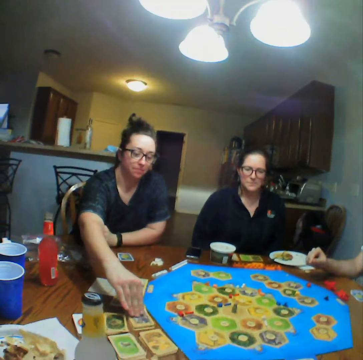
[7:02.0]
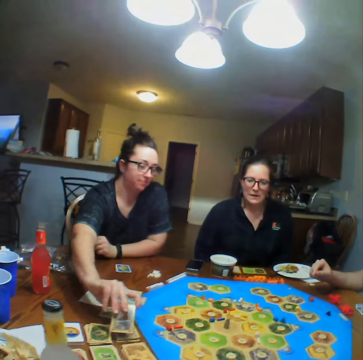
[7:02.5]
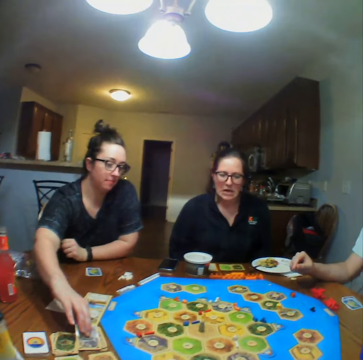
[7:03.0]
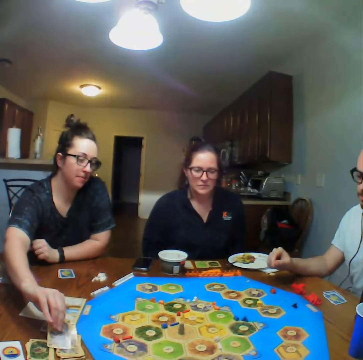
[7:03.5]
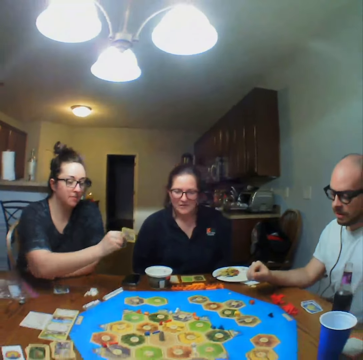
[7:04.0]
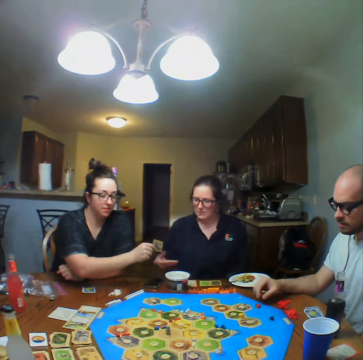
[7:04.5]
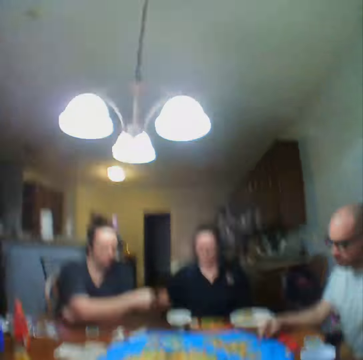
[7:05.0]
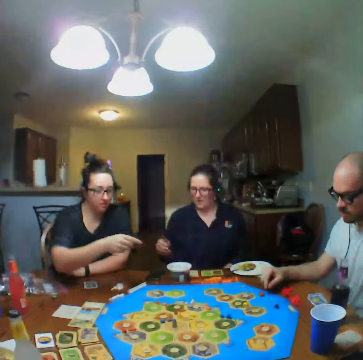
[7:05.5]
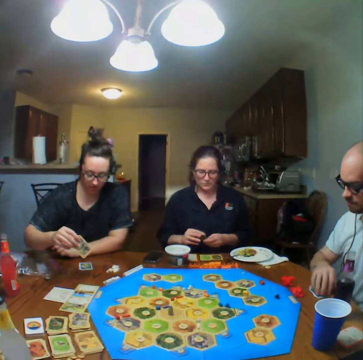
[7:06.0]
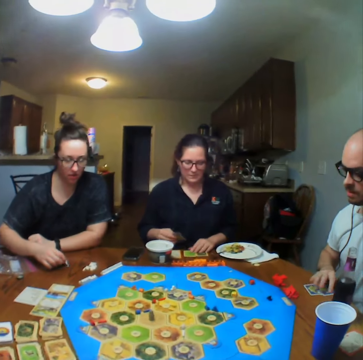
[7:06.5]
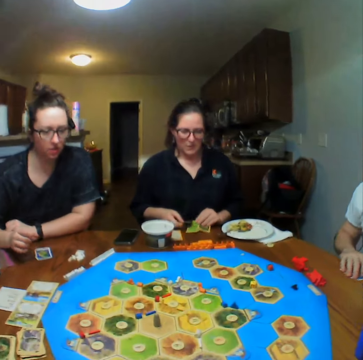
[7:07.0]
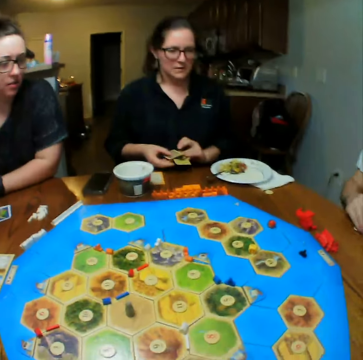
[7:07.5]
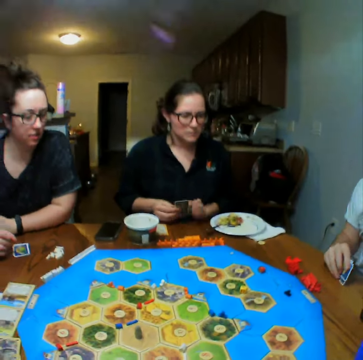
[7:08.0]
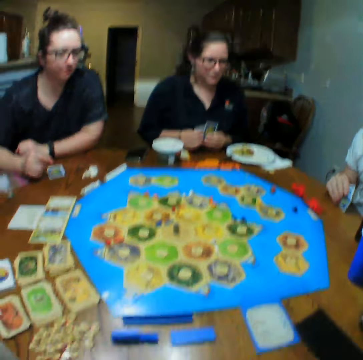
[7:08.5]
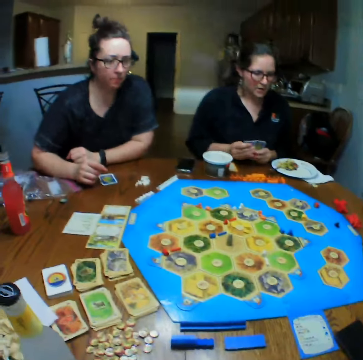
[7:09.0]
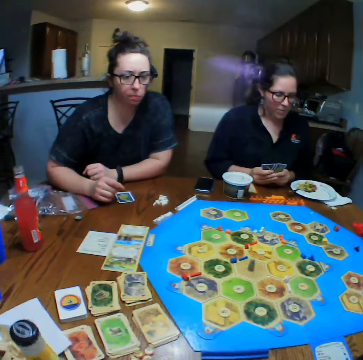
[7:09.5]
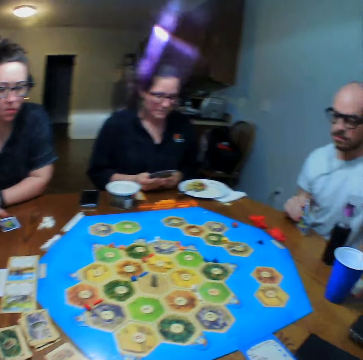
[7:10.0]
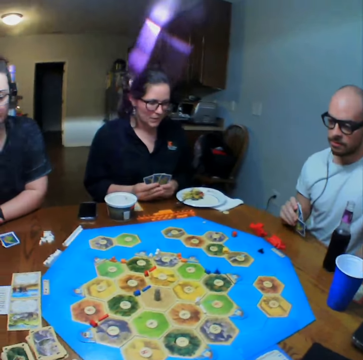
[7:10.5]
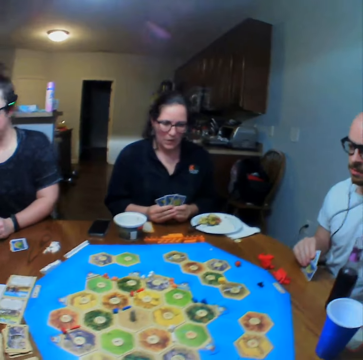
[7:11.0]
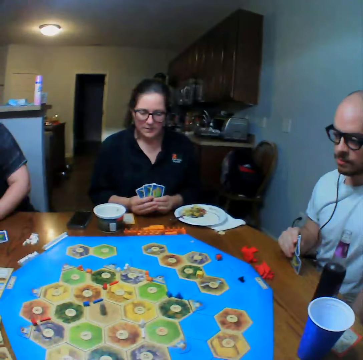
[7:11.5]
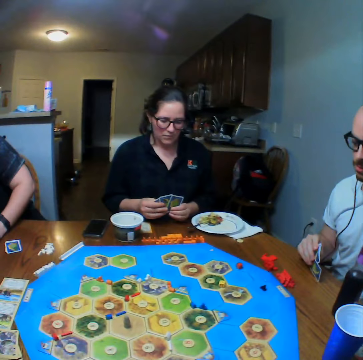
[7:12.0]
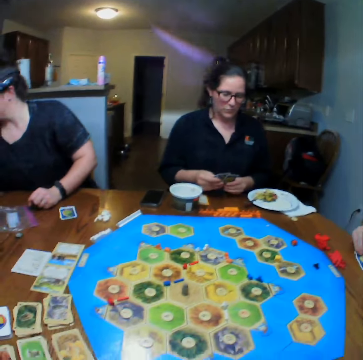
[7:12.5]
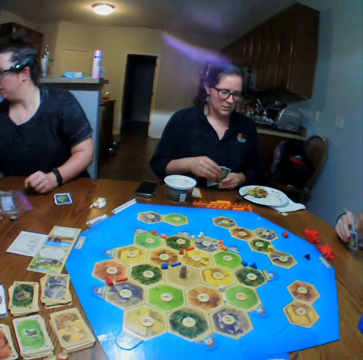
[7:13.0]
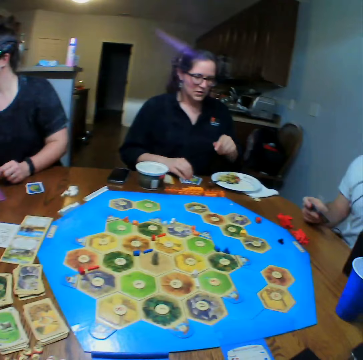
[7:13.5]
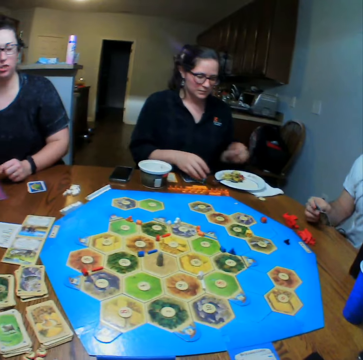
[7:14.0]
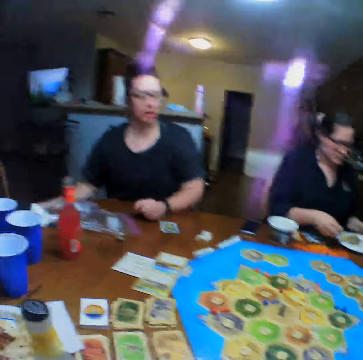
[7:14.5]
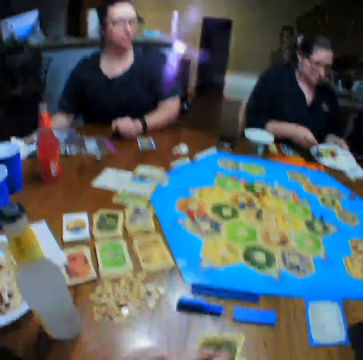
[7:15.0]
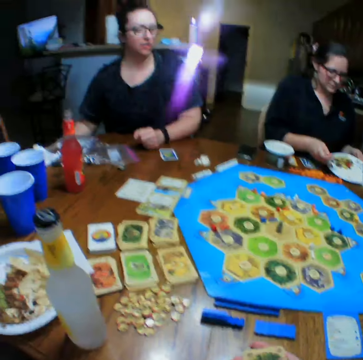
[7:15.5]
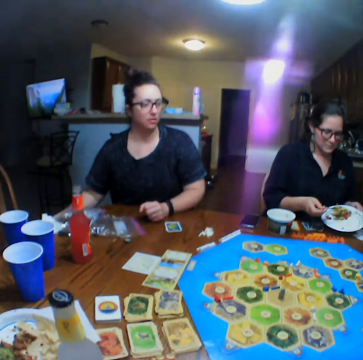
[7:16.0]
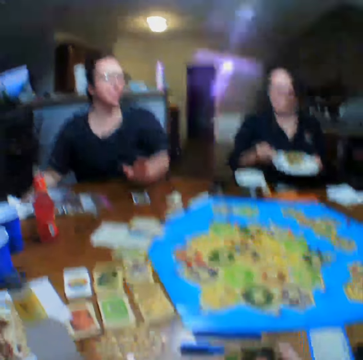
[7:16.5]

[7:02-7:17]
A woman picks cards from the table. The first woman hands another woman the cards. The first woman puts the cards on the table. The other woman picks the cards from the table. The camera wearer looks around. They talk. The other woman places the cards on the table. The first woman talks.

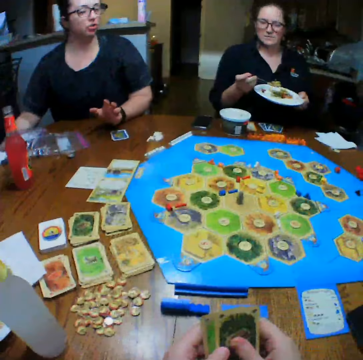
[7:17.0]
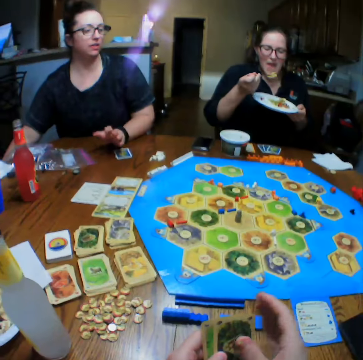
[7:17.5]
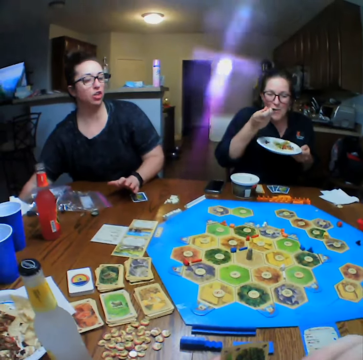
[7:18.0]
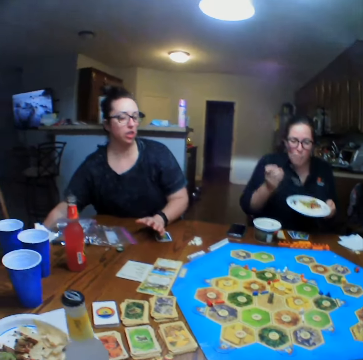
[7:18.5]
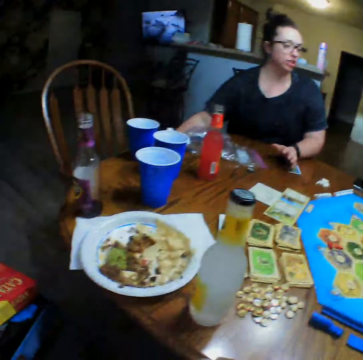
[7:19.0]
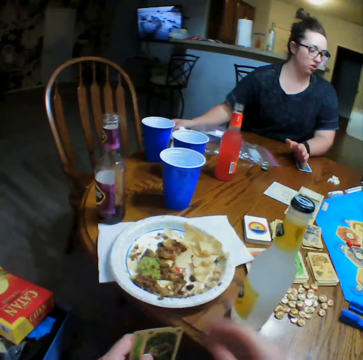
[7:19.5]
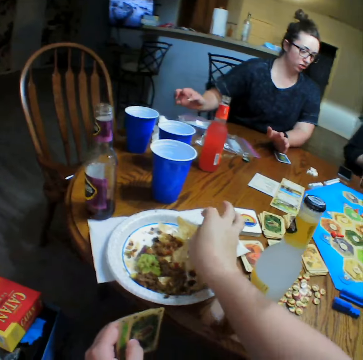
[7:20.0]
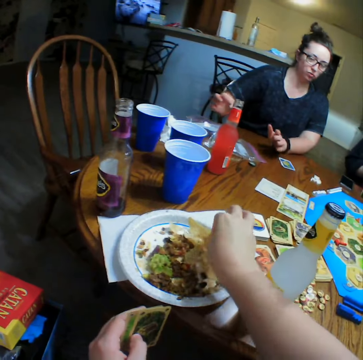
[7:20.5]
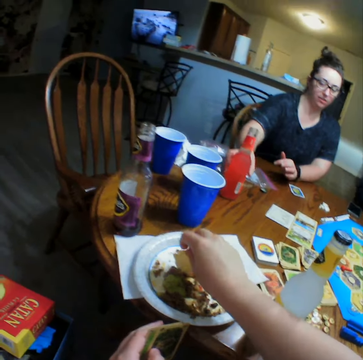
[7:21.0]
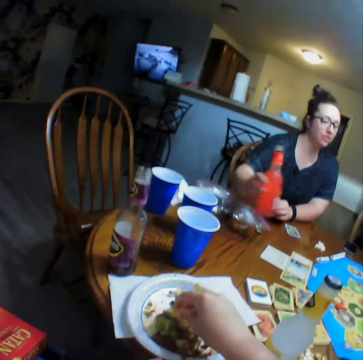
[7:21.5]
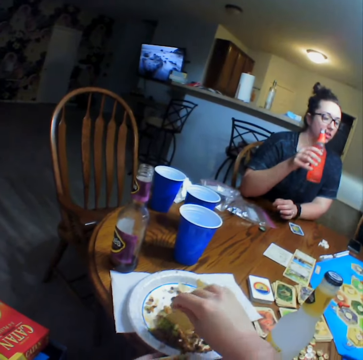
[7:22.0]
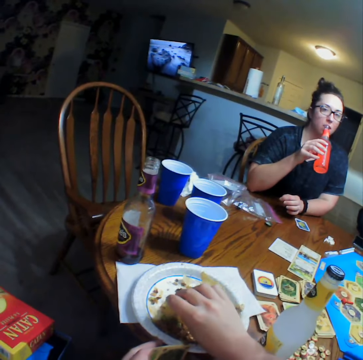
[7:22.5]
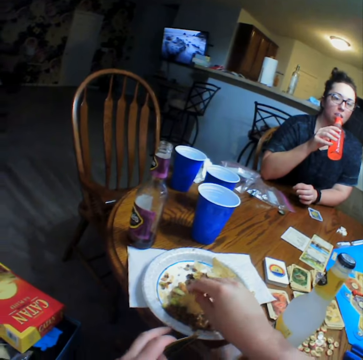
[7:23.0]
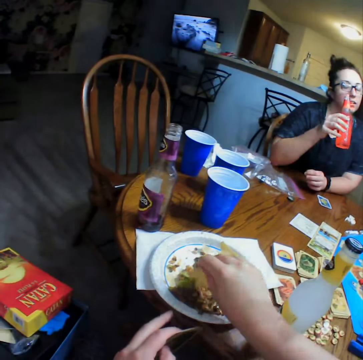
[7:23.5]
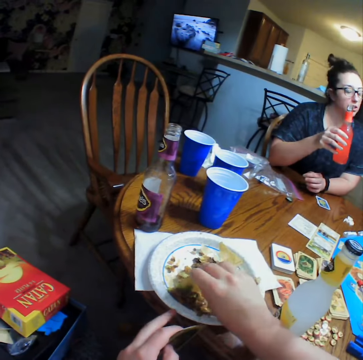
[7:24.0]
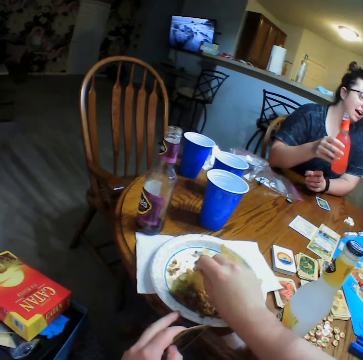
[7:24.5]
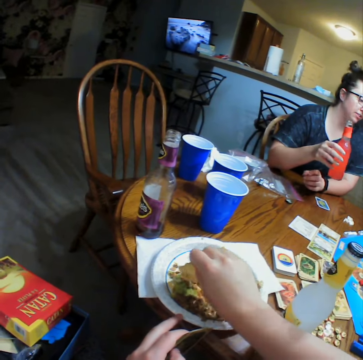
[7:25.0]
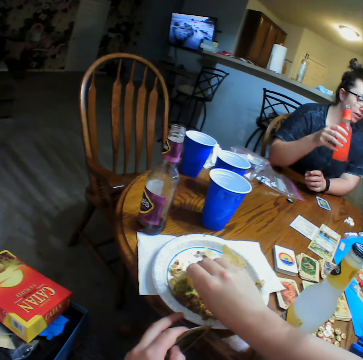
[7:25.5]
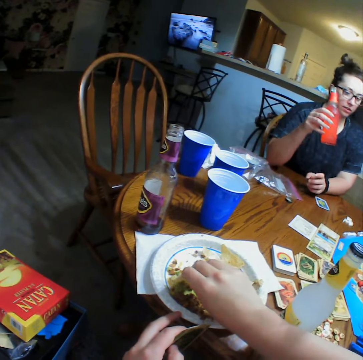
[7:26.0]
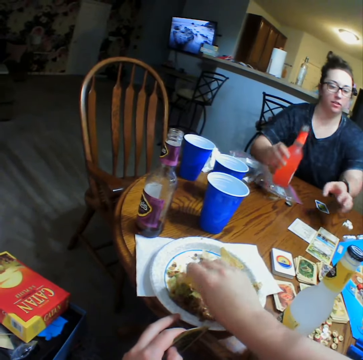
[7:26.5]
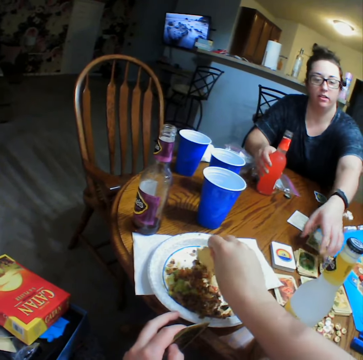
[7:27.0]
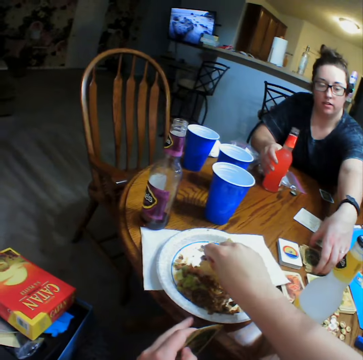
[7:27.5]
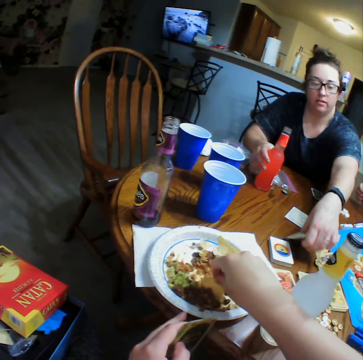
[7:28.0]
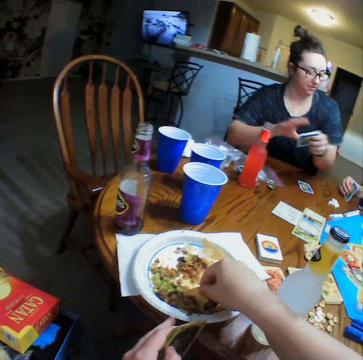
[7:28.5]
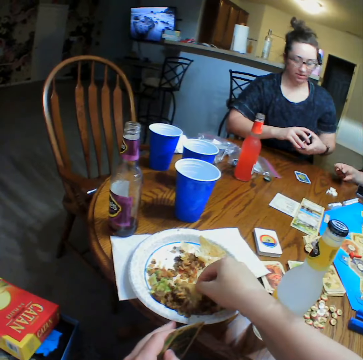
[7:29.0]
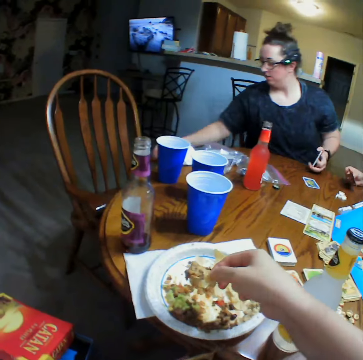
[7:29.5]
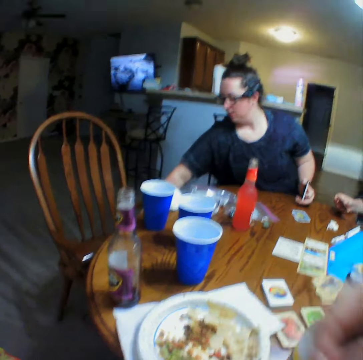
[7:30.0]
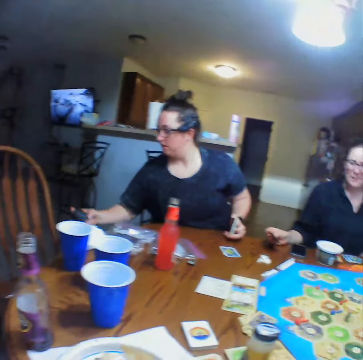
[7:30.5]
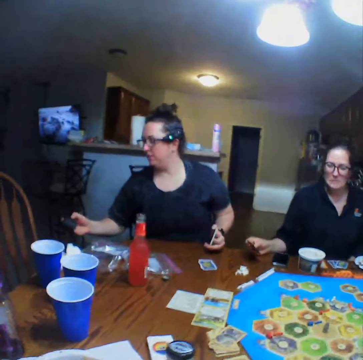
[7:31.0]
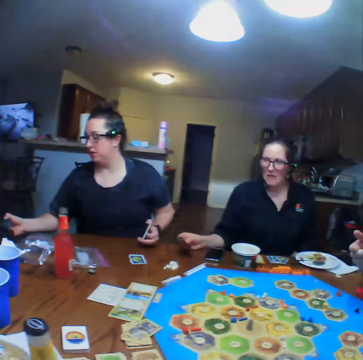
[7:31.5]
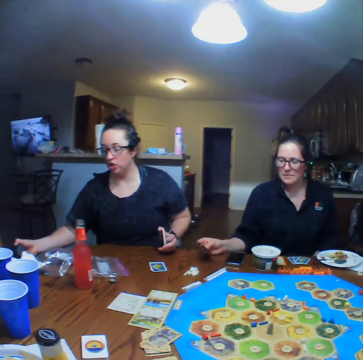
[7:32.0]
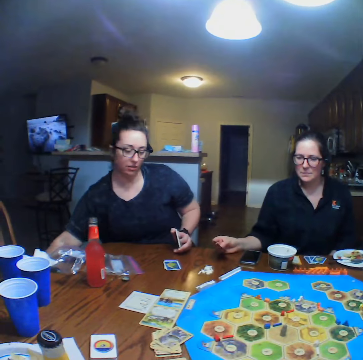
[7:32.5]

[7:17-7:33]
A woman eats food. The camera wearer eats. They scoop the food from the plate. Another woman picks a bottle of lemonade from the table. The other woman drinks, places the bottle of lemonade on the table, and picks a card from the table. The camera wearer eats the food. The other woman uses a phone and looks at the phone.

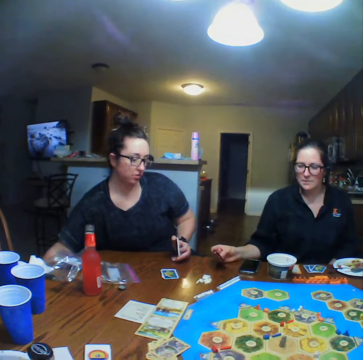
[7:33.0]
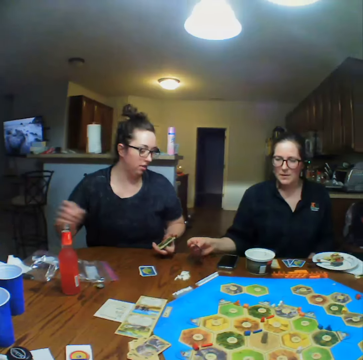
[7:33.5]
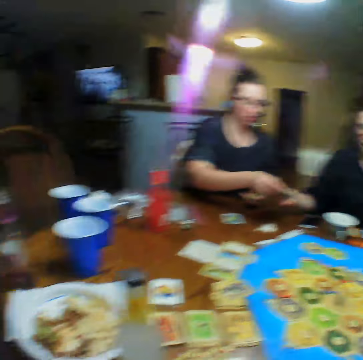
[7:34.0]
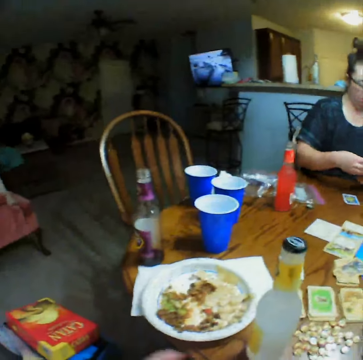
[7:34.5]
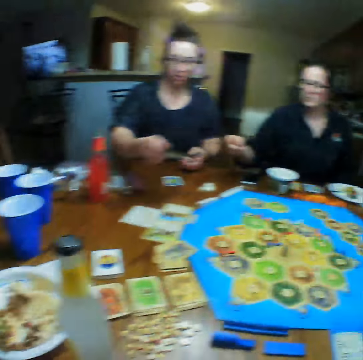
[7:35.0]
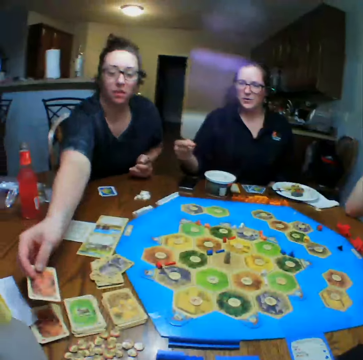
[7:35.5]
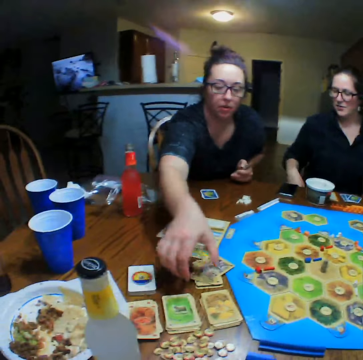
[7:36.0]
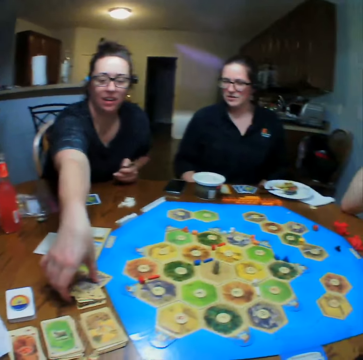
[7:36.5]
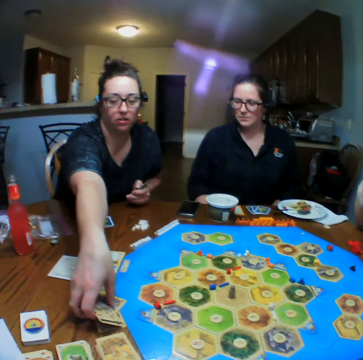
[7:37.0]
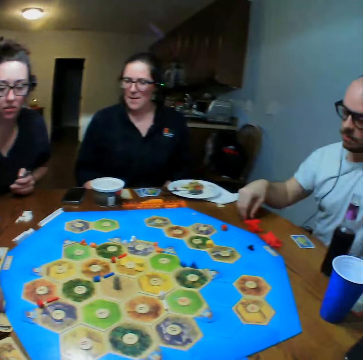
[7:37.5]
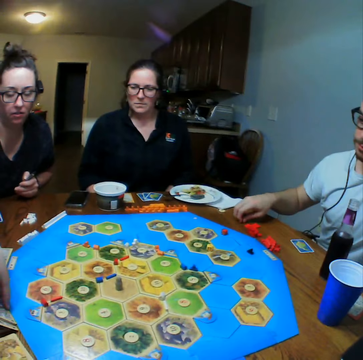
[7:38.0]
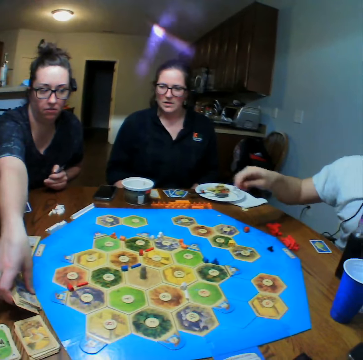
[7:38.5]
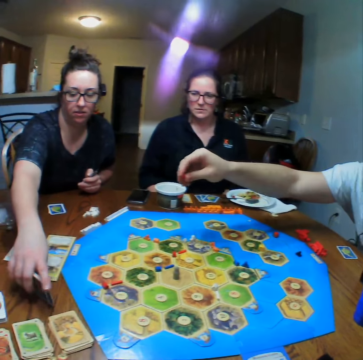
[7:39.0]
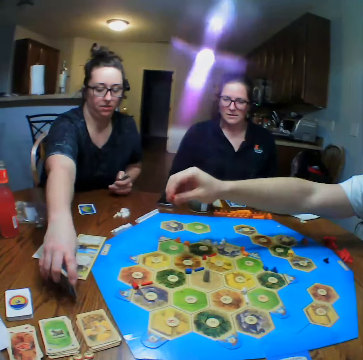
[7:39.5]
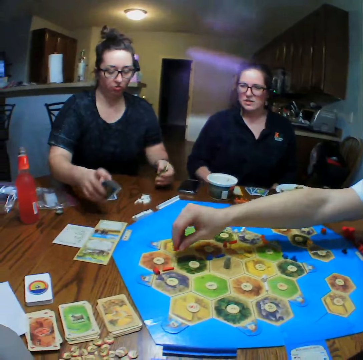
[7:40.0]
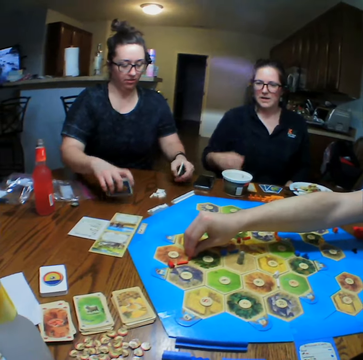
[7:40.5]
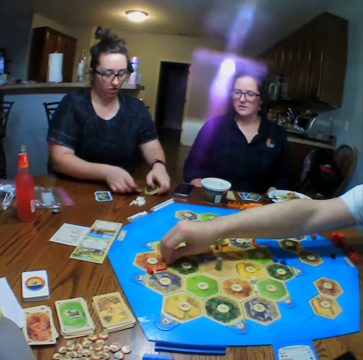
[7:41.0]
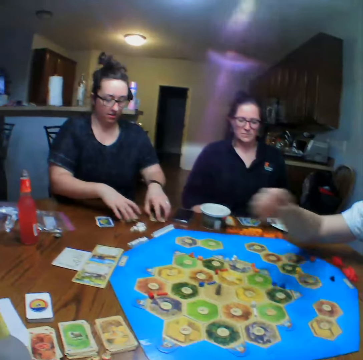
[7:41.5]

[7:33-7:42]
The camera wearer looks around. A woman places a card on the table and picks cards from the table. A man plays. The man places the block on the board. The woman places a card on the table.
